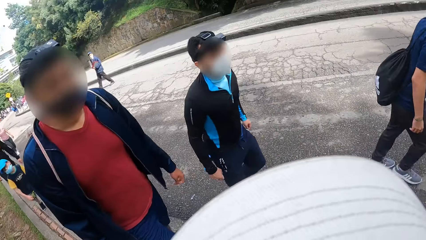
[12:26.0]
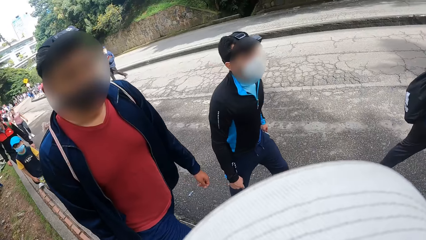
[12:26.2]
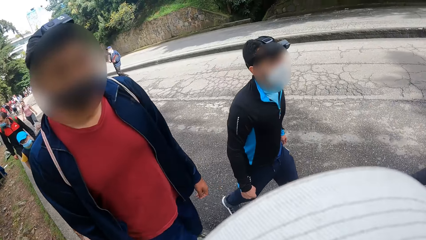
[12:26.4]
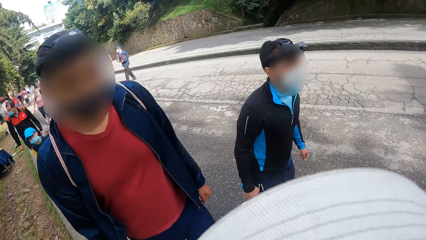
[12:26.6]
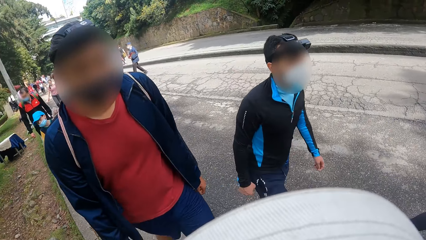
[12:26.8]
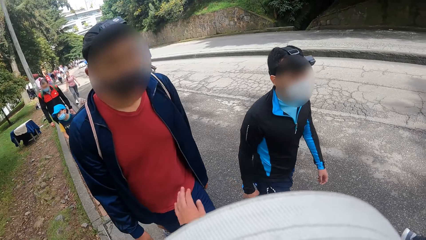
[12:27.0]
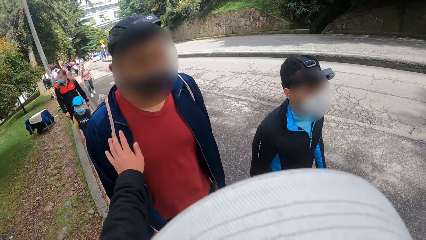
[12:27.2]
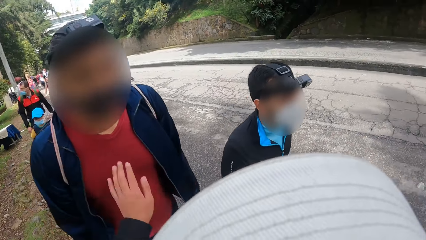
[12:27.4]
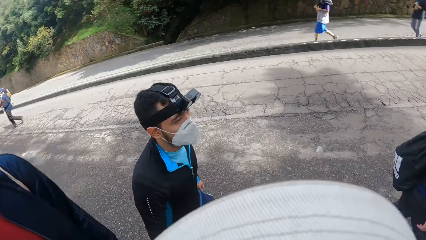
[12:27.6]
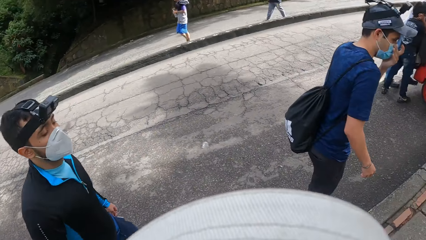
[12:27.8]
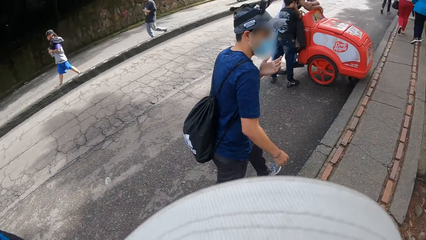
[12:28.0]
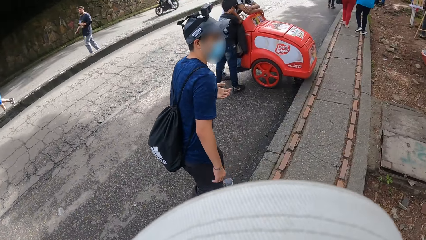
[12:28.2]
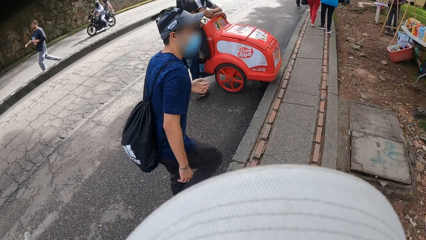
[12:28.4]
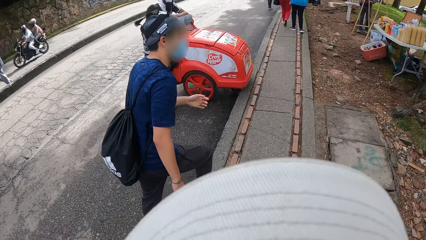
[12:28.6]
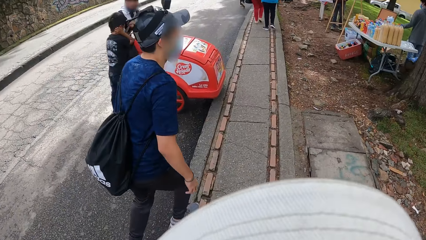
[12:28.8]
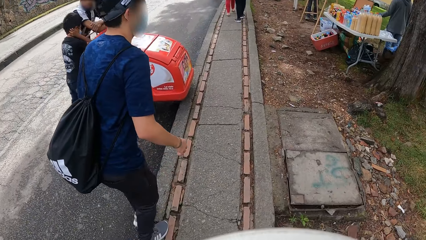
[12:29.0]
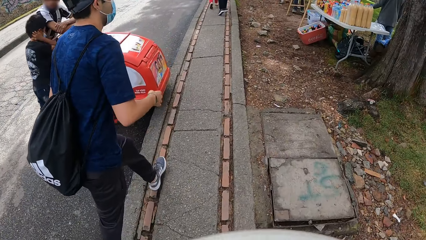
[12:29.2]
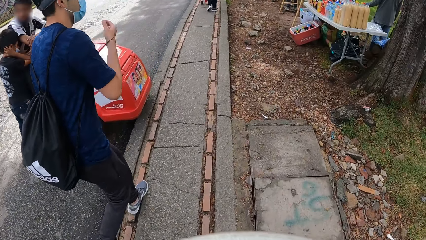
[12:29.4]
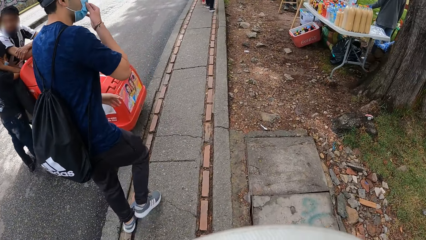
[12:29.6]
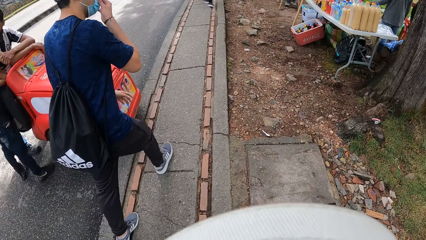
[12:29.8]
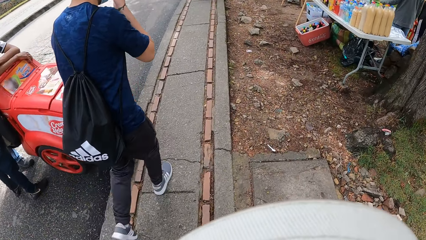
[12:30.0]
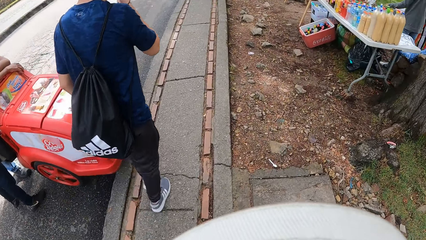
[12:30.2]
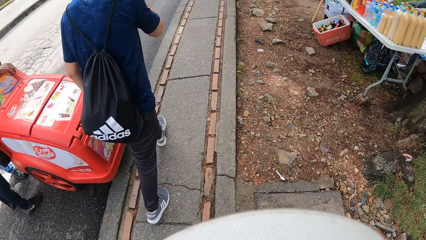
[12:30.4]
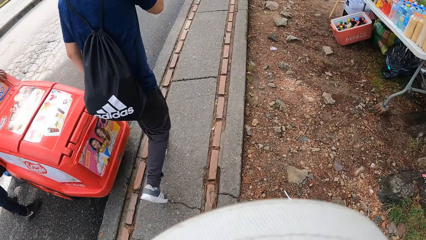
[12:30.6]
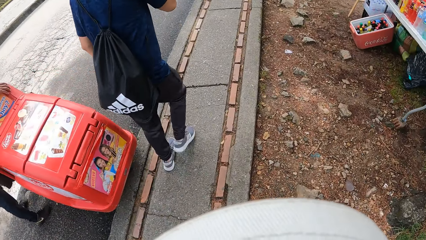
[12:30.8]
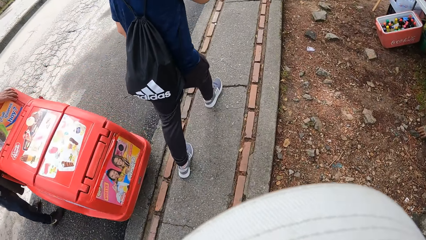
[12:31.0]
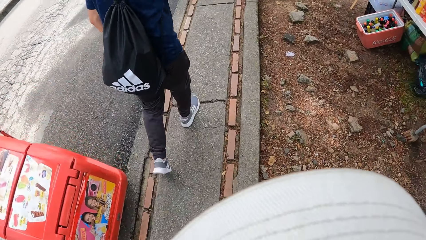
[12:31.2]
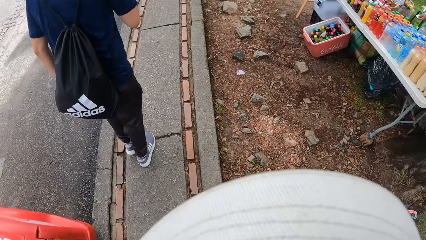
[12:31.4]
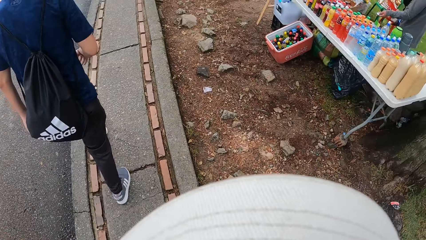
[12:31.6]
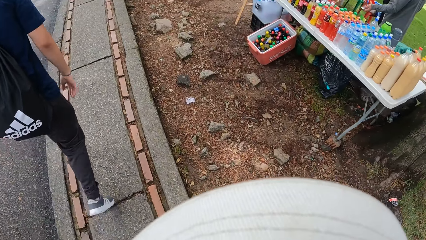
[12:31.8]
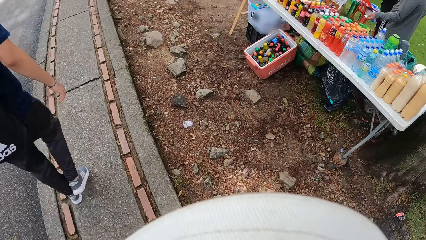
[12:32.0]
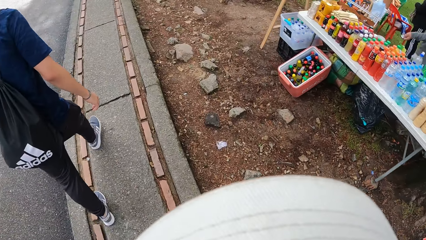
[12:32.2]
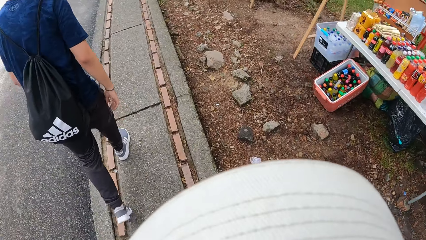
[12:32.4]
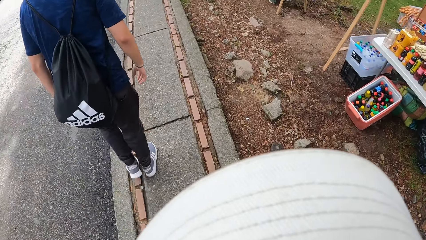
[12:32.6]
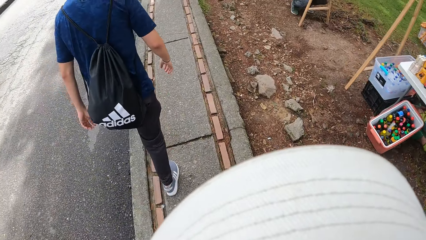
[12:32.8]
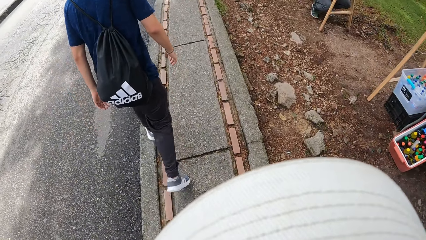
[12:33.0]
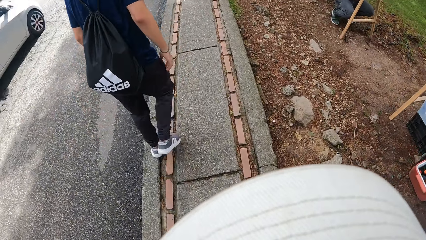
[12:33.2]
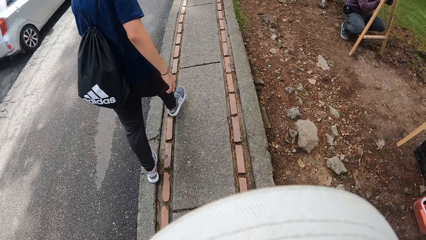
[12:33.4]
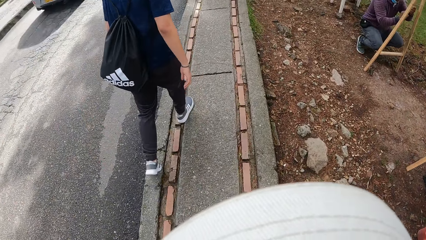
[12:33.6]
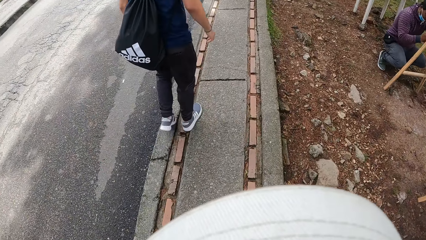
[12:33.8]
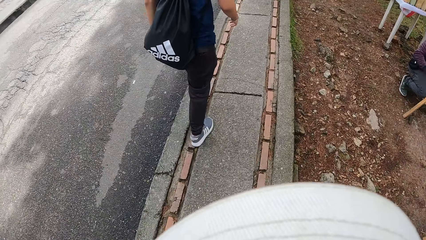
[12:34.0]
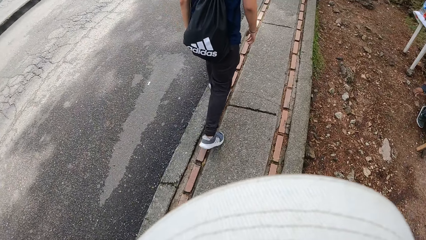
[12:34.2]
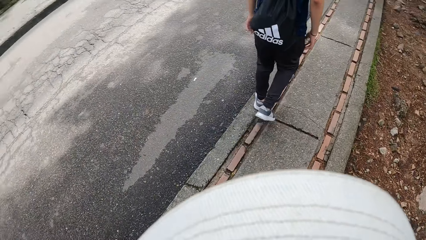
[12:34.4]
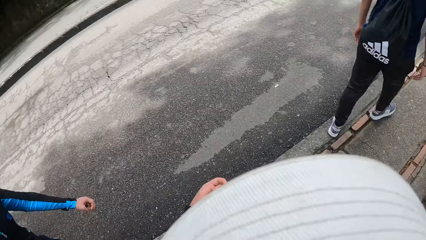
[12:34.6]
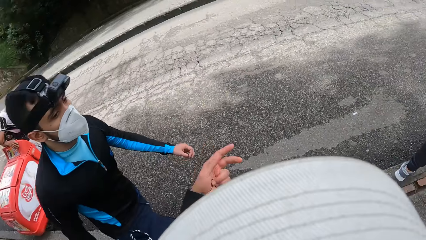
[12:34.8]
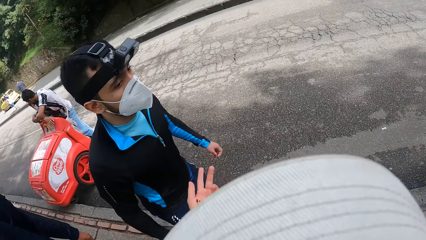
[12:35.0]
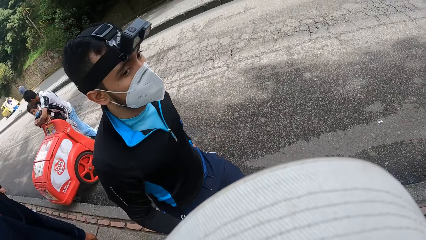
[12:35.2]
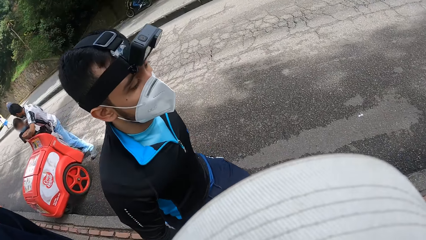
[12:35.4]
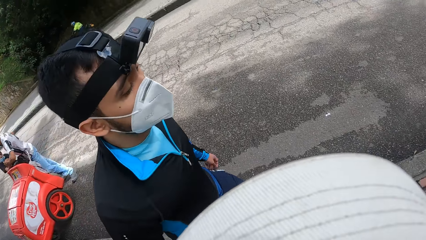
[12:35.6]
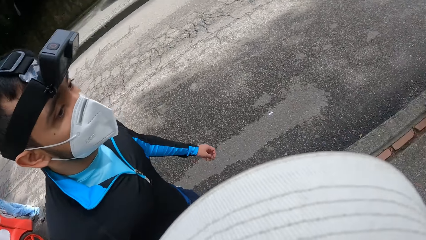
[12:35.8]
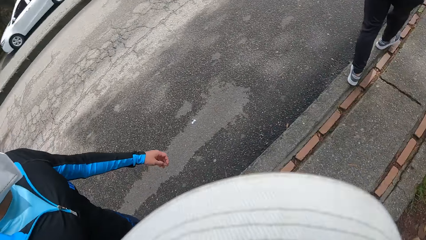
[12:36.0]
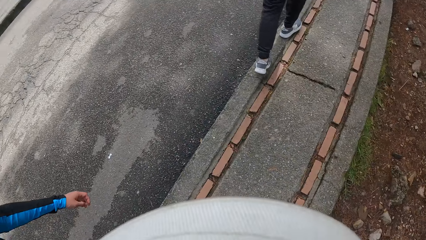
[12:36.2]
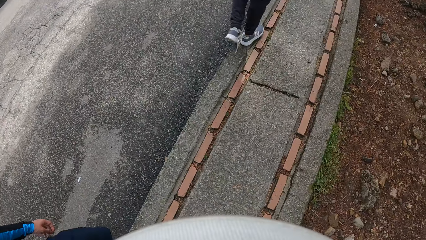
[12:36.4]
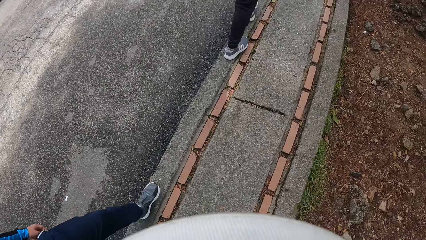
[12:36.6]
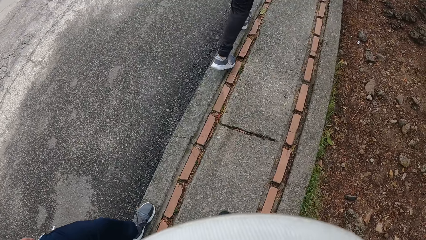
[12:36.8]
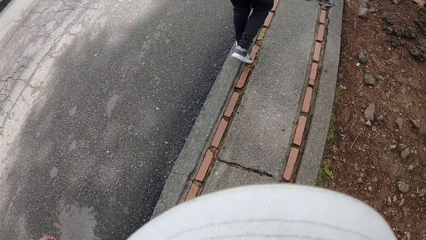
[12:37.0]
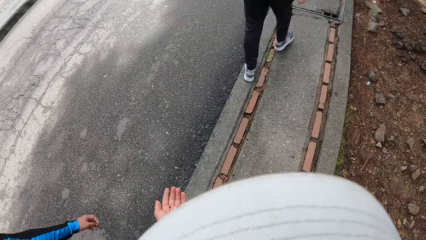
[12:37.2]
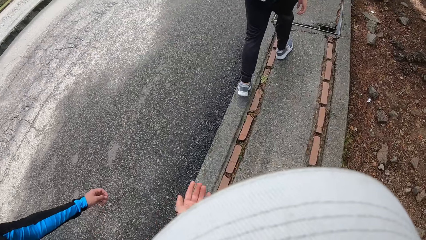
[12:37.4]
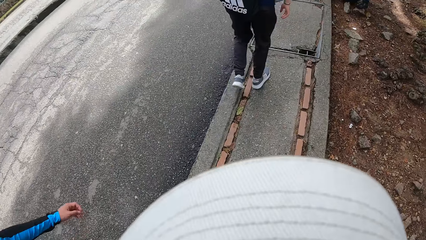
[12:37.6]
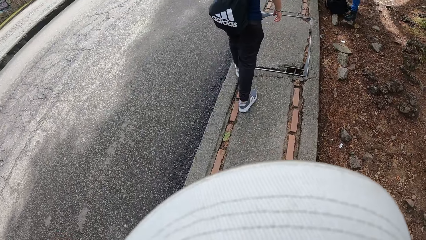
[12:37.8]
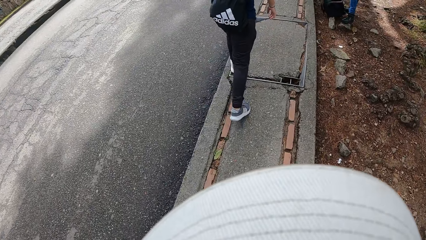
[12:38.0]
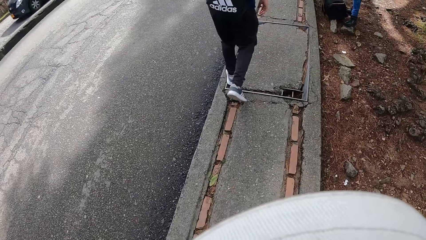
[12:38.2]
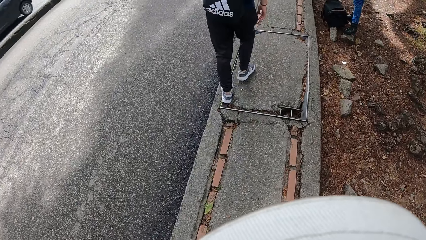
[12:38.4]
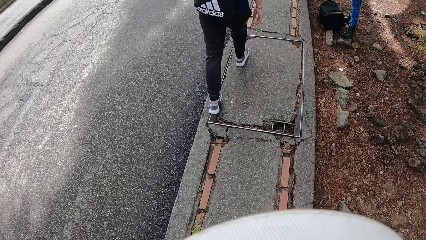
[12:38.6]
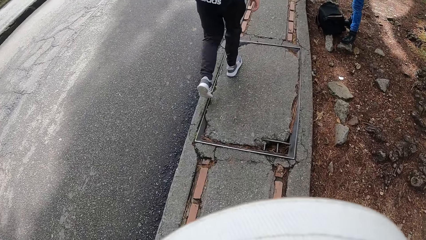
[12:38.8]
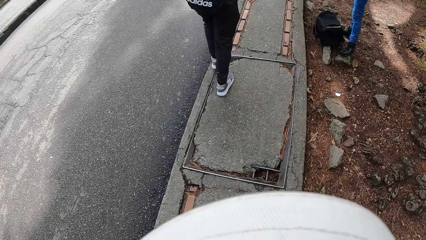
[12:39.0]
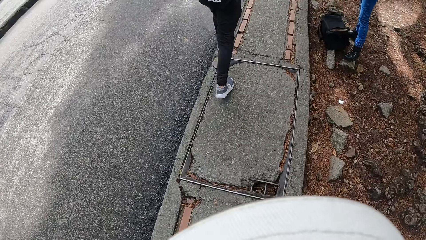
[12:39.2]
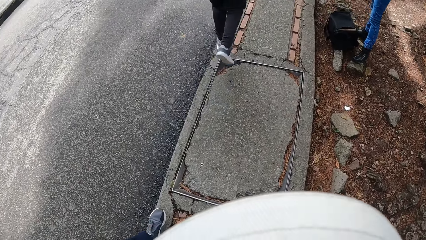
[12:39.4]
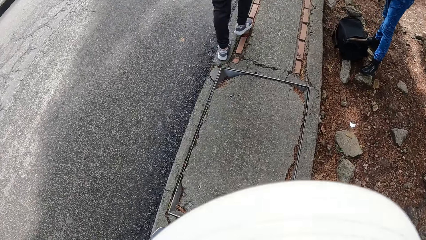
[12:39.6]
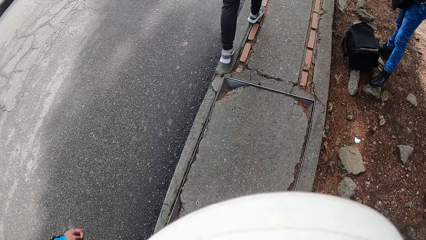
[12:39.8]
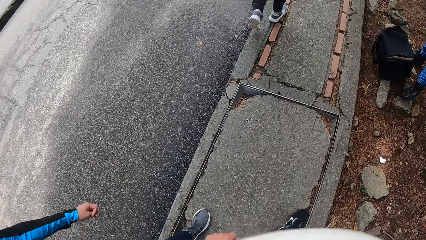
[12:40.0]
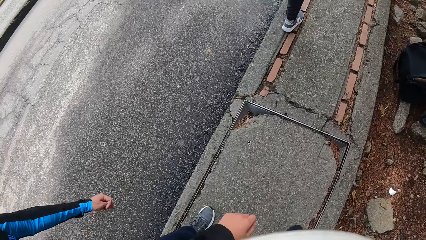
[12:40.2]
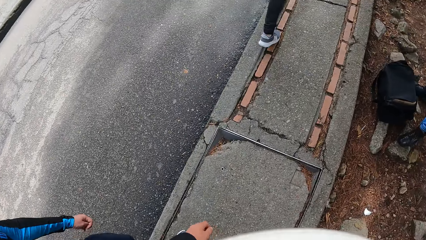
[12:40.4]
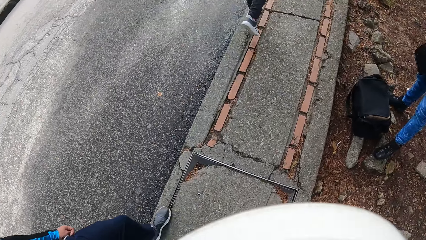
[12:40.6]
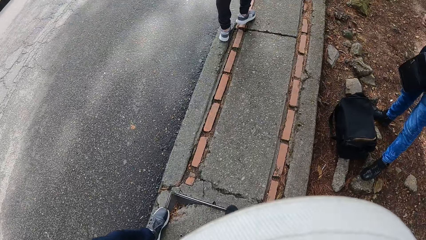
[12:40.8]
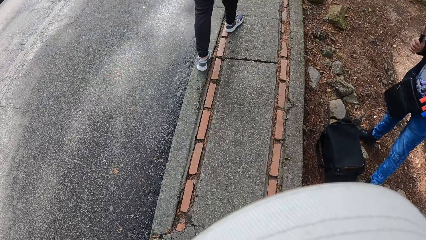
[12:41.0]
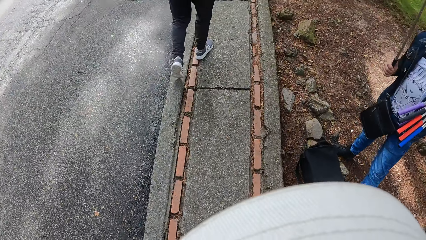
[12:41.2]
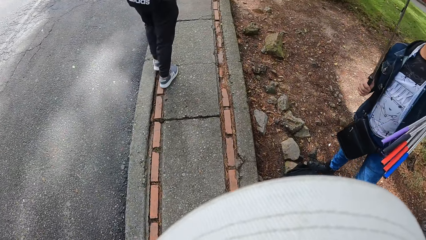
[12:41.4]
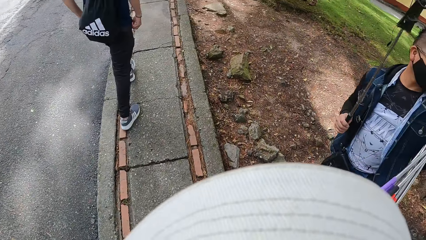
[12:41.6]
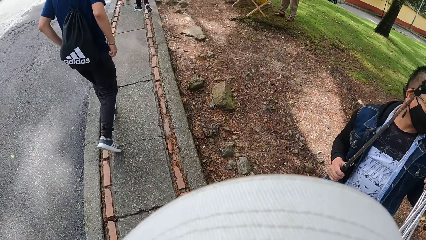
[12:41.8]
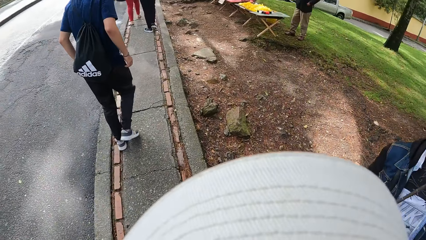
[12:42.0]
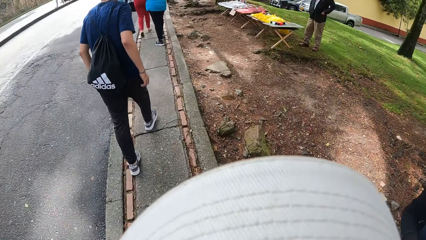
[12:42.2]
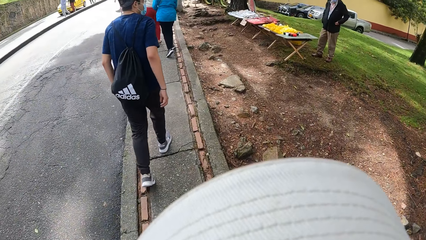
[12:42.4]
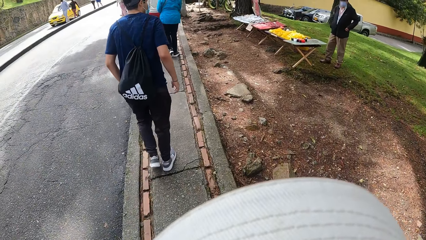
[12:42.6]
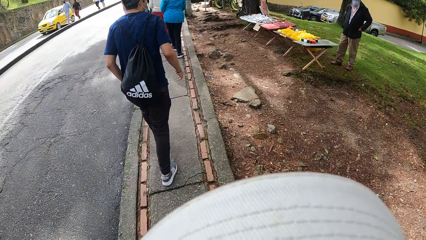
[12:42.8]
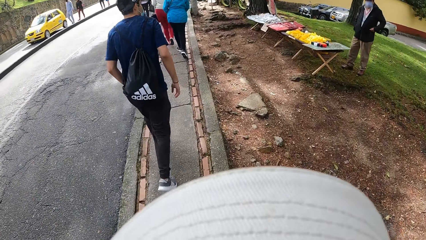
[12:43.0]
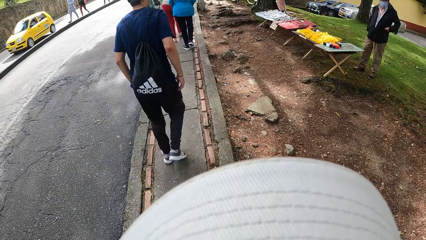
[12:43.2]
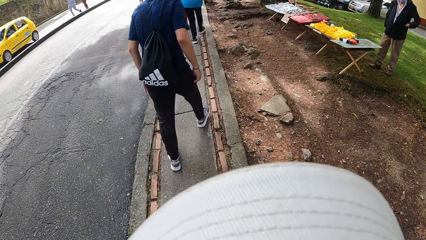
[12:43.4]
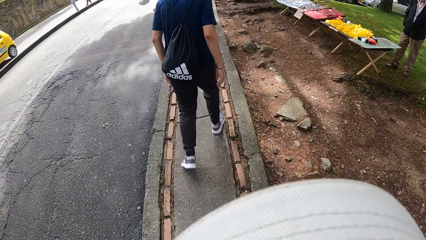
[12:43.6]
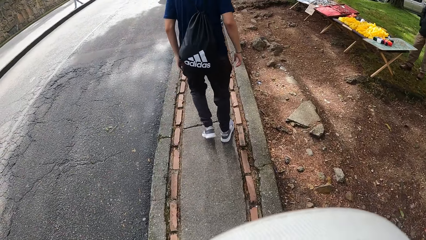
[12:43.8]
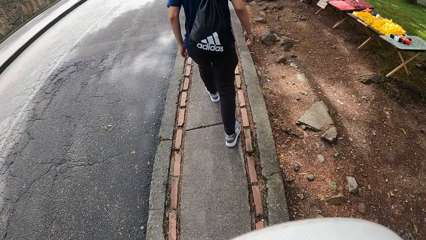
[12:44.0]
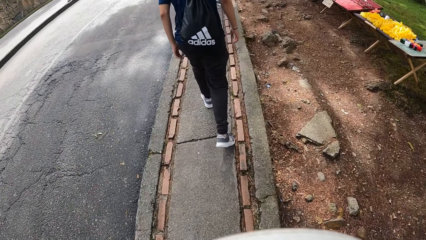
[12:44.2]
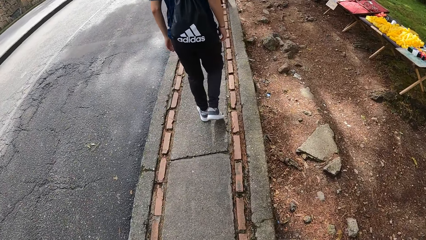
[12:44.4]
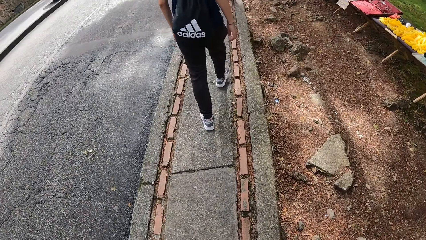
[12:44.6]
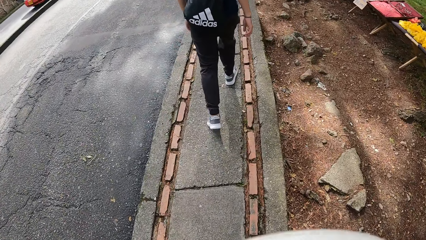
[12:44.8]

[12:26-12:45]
The camera wearer touches a man in the chest with his left hand. Another man walks on the pathway and adjusts the nose mask with his right hand. The camera wearer walks in the street. He gesticulates with his left hand. He interacts with a man. He walks in the street.
